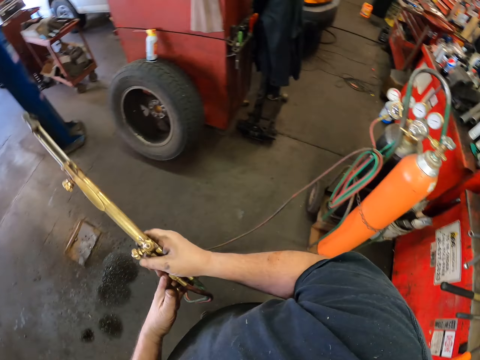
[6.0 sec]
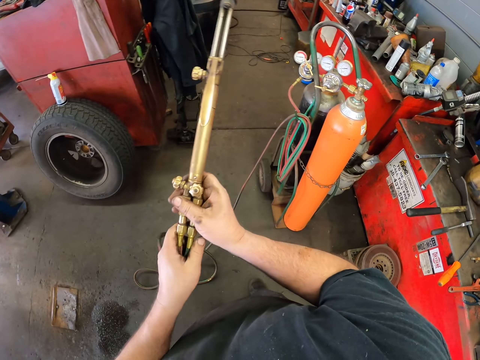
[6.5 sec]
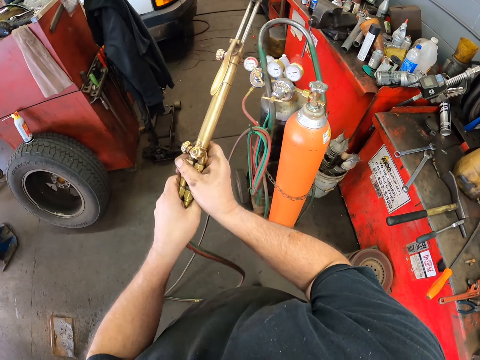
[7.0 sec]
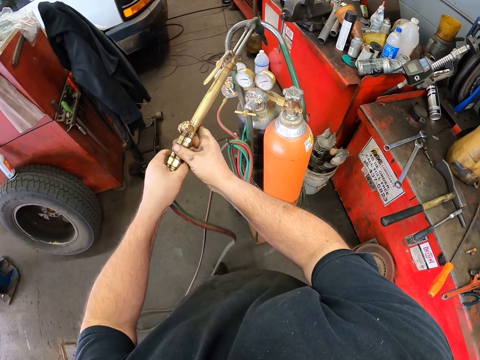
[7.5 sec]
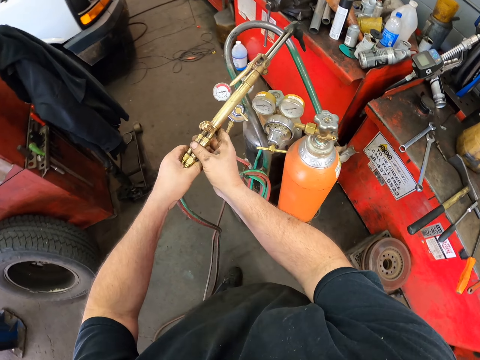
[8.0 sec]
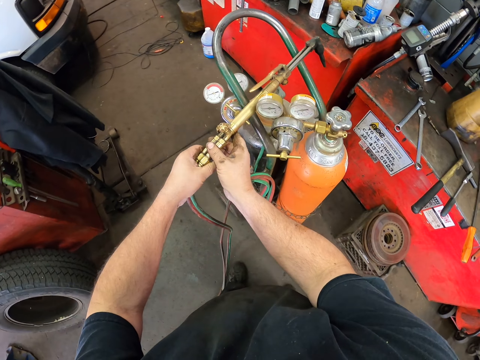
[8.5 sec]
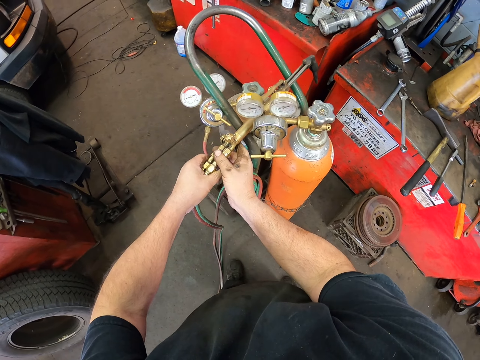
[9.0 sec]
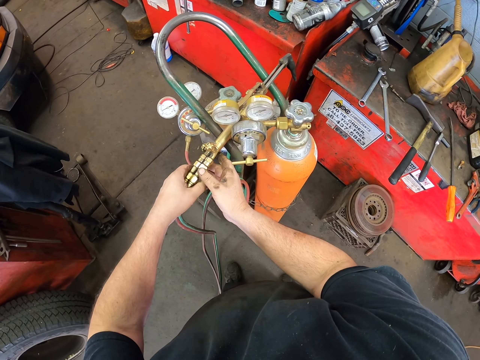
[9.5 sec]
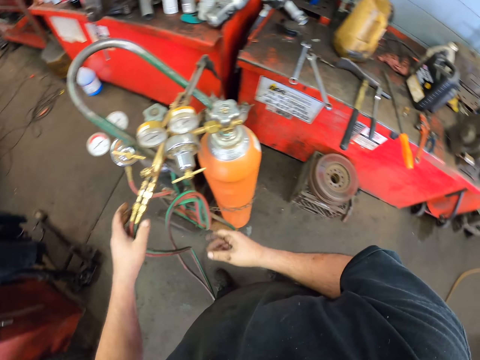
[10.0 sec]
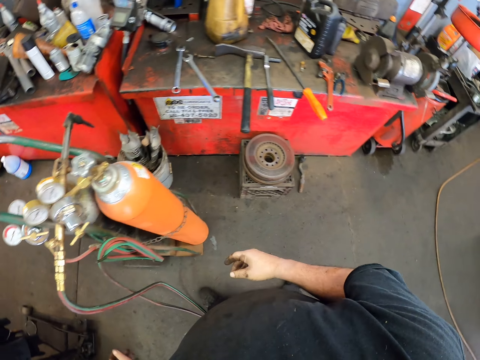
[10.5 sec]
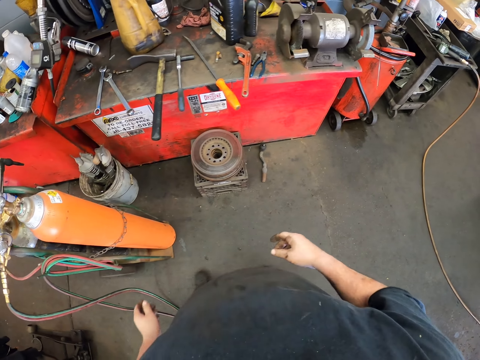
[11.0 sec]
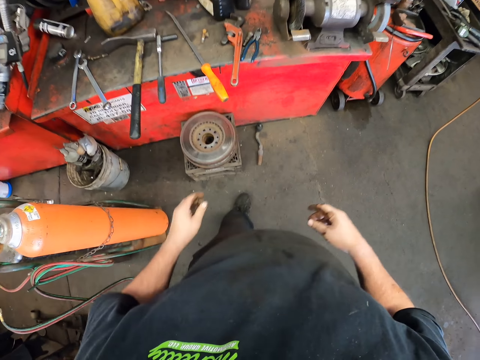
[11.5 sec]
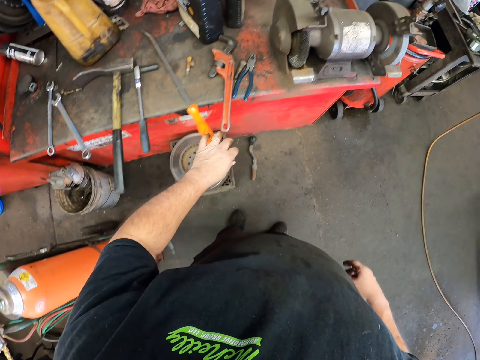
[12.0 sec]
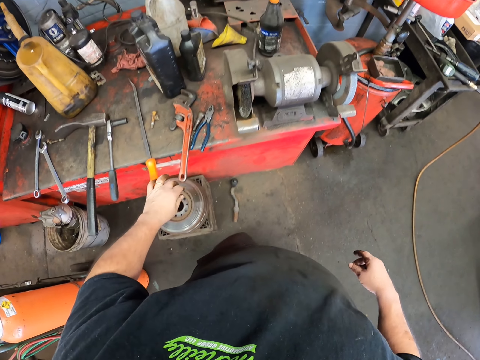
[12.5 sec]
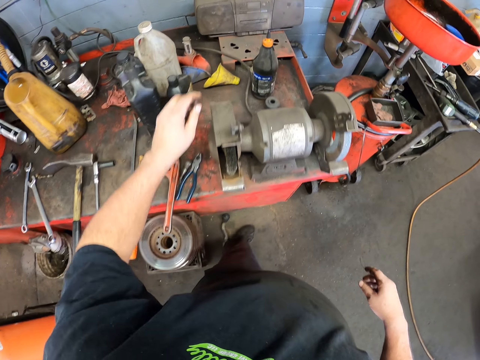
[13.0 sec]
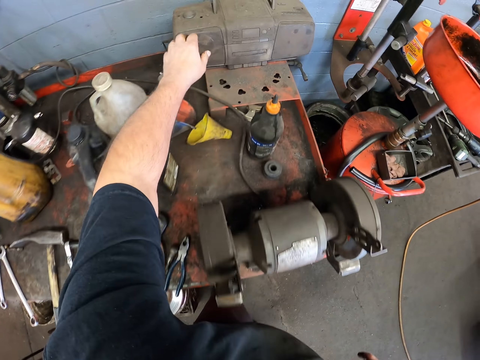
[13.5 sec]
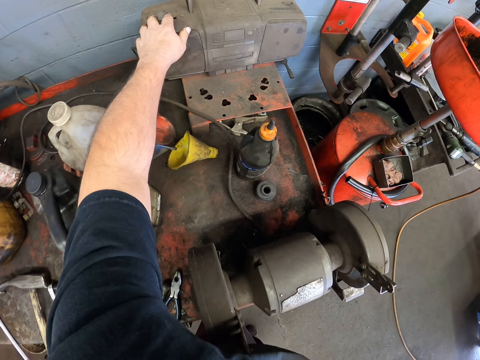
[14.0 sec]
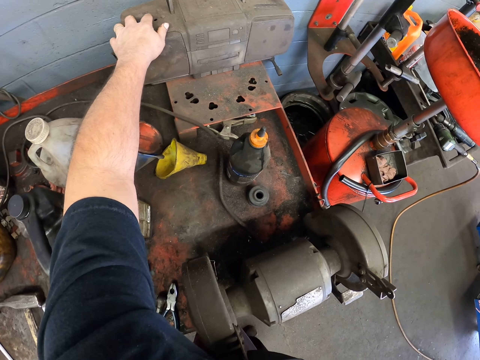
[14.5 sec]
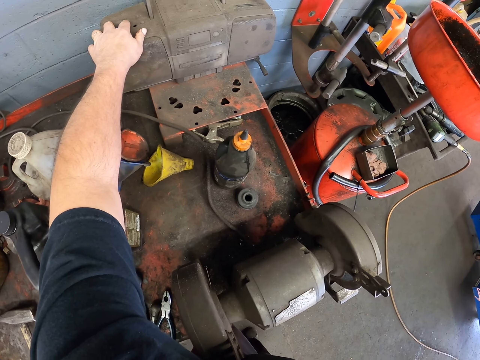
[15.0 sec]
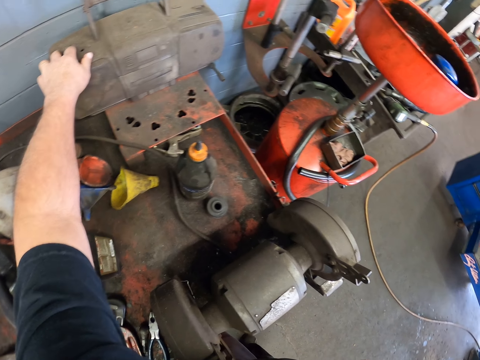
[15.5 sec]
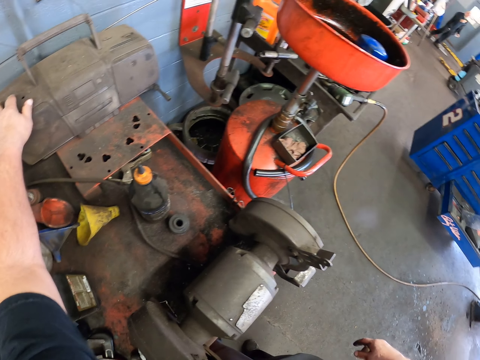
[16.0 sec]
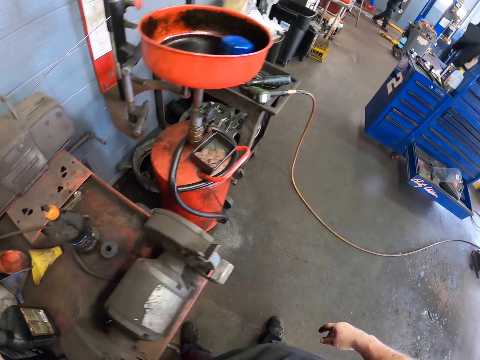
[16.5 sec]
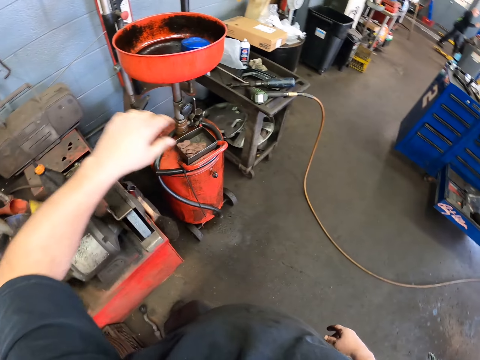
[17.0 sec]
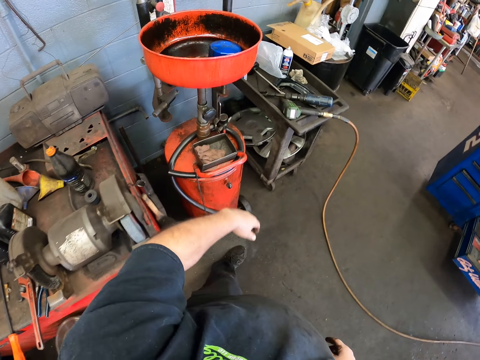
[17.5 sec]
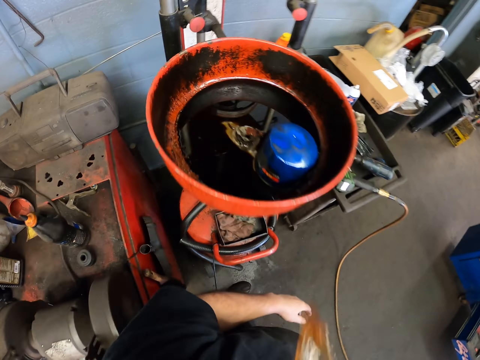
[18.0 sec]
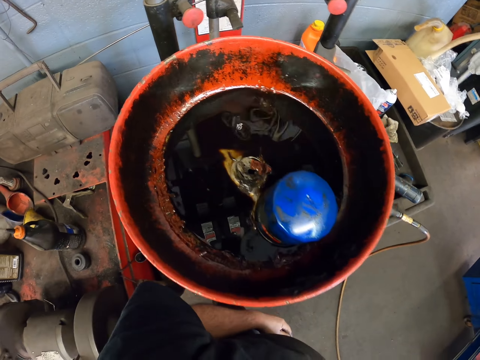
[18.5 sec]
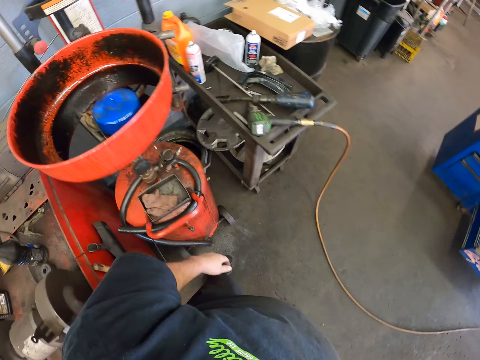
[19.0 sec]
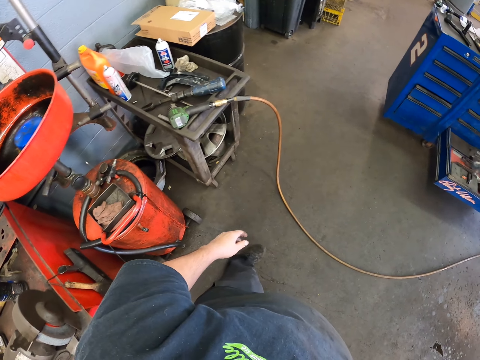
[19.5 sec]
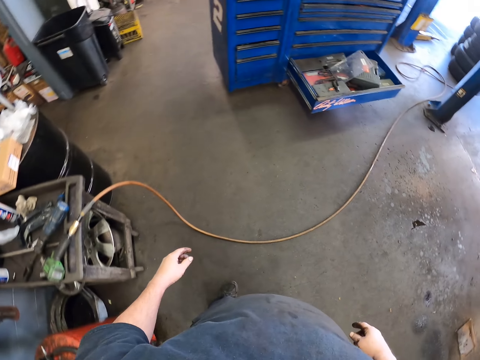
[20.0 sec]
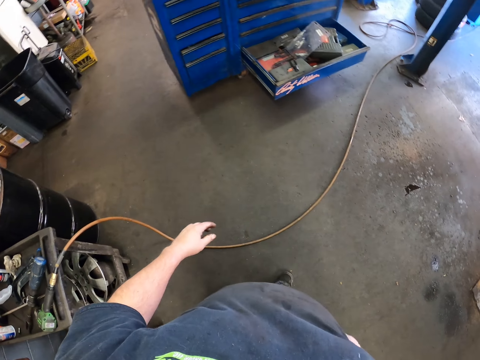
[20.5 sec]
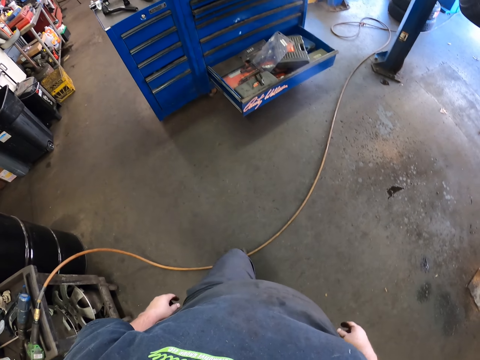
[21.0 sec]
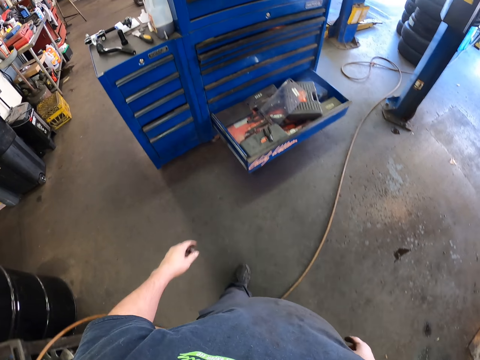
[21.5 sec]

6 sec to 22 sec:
The camera wearer puts the metal burner on top of the cylinder. They step forward. They move the metal. They operate the radio. They move the legs. They spit on the basin. They step forward. They walk around.

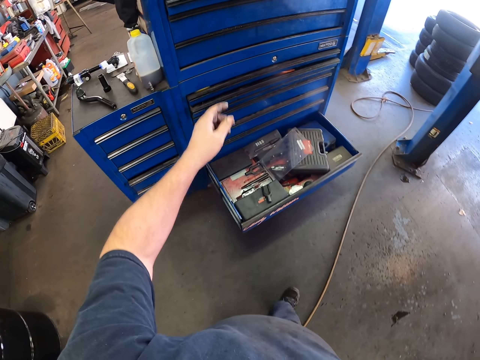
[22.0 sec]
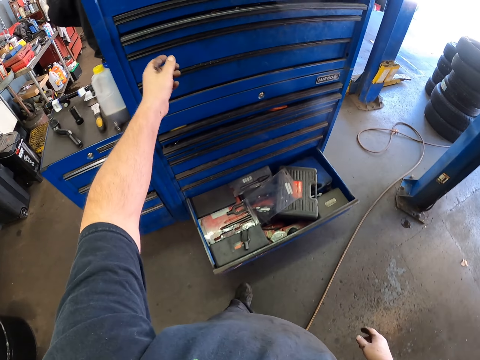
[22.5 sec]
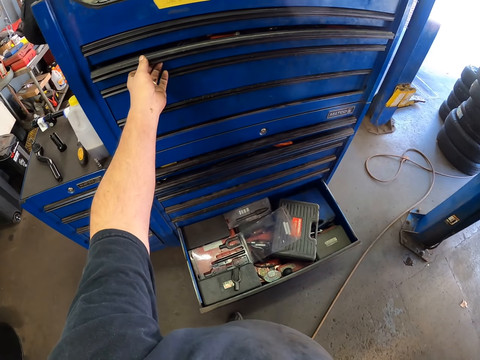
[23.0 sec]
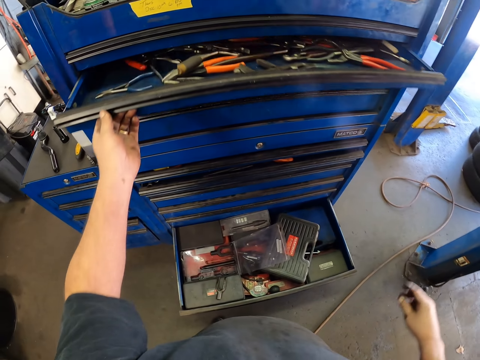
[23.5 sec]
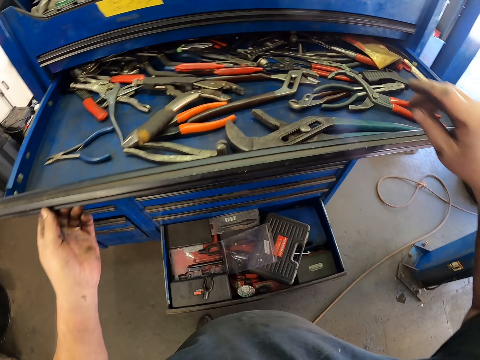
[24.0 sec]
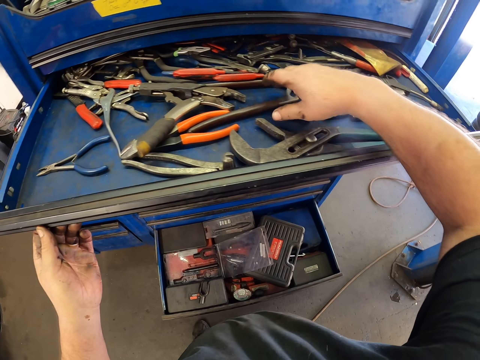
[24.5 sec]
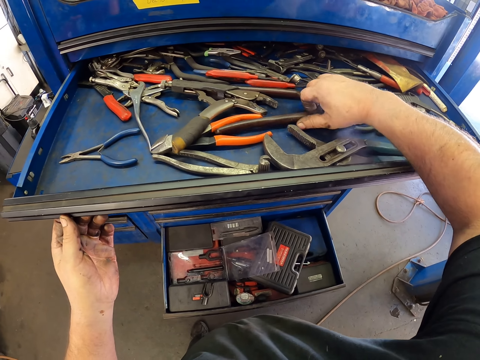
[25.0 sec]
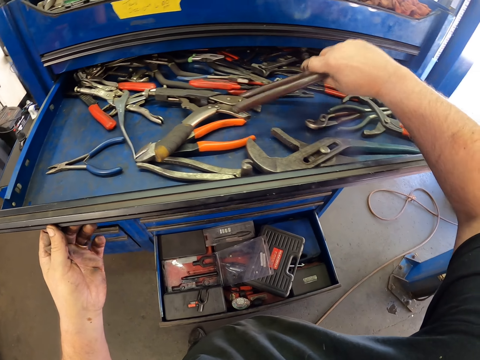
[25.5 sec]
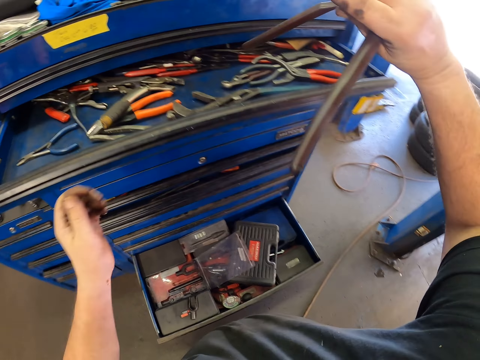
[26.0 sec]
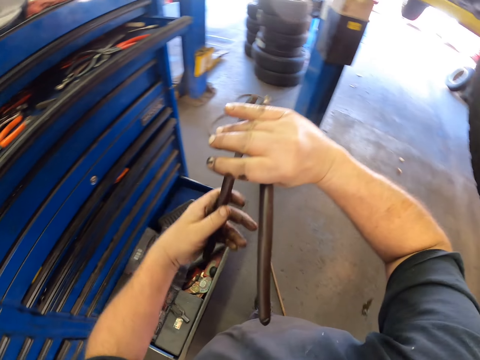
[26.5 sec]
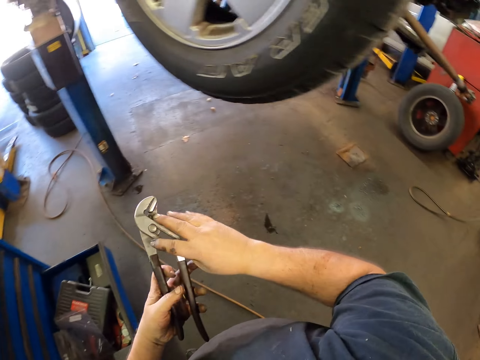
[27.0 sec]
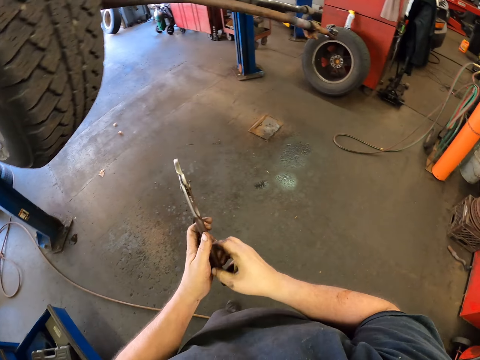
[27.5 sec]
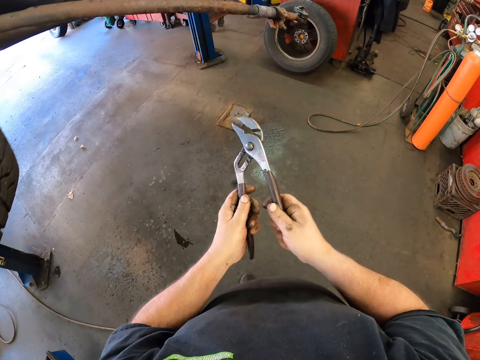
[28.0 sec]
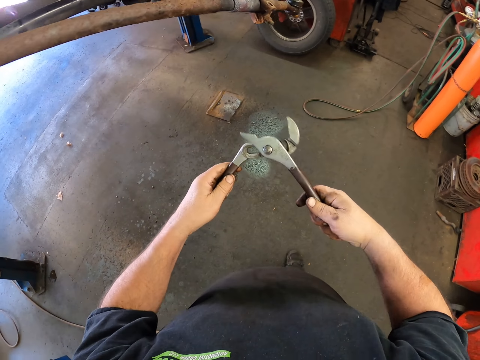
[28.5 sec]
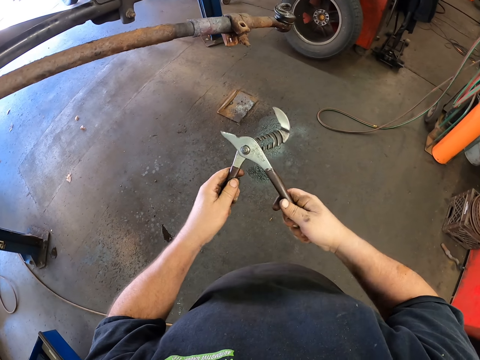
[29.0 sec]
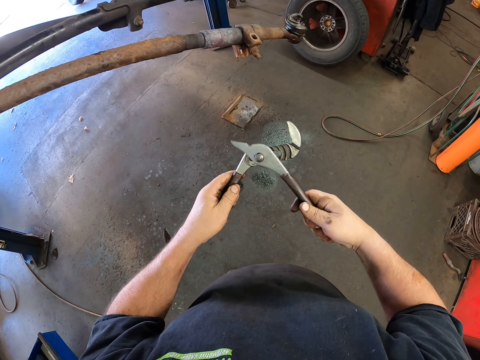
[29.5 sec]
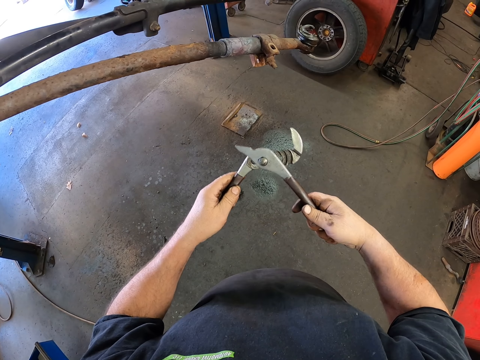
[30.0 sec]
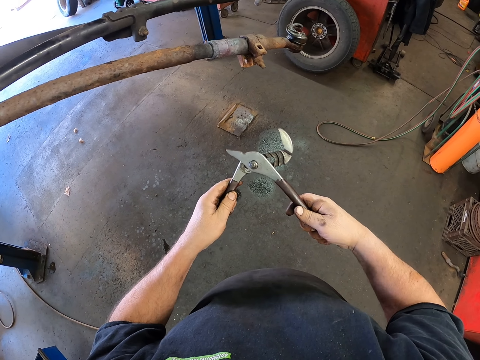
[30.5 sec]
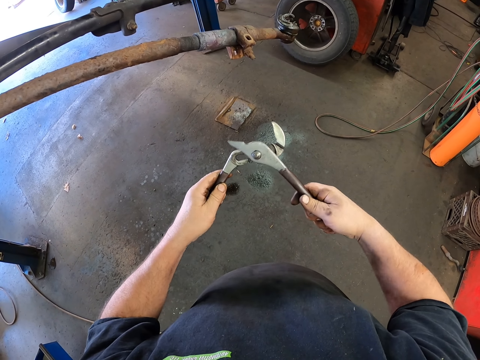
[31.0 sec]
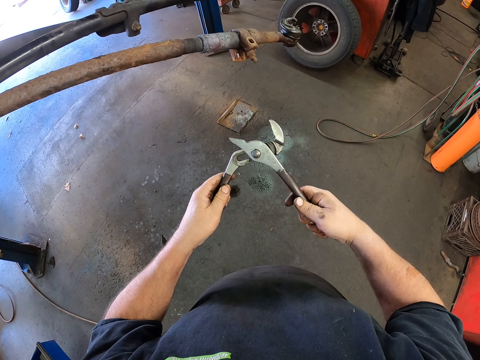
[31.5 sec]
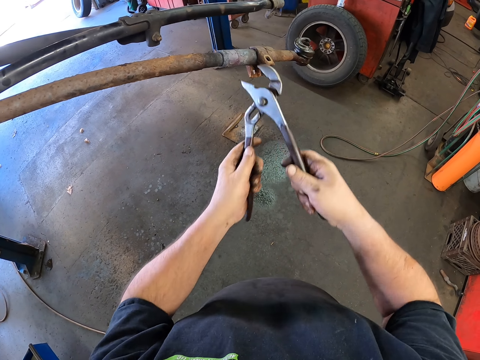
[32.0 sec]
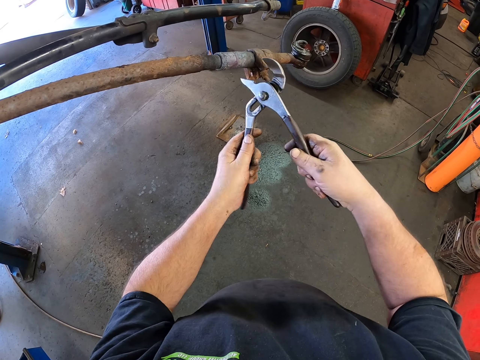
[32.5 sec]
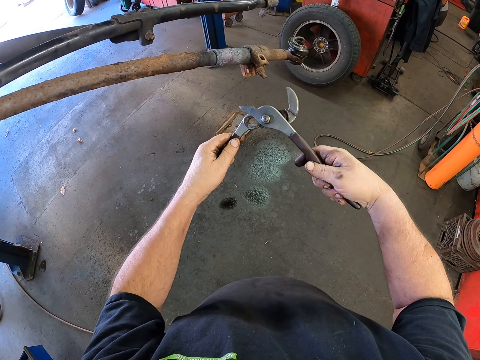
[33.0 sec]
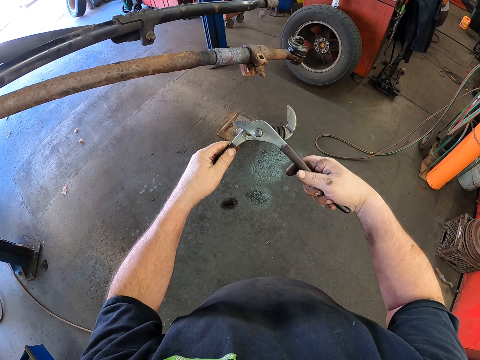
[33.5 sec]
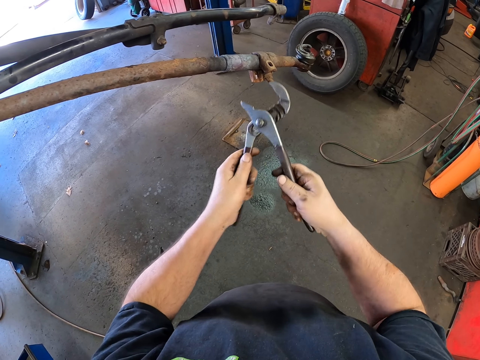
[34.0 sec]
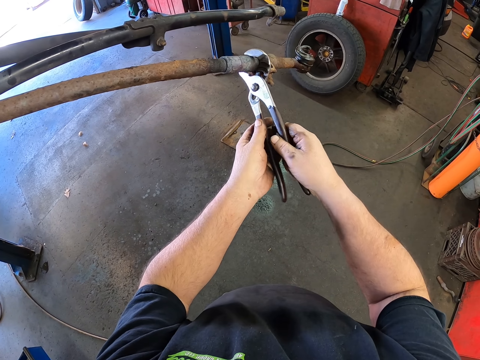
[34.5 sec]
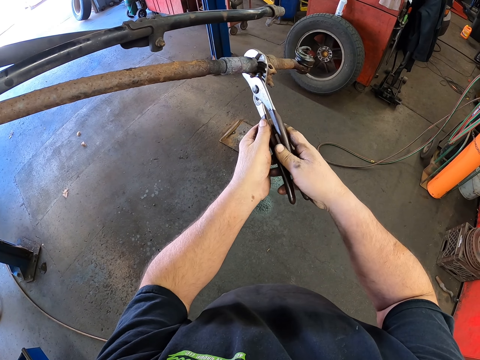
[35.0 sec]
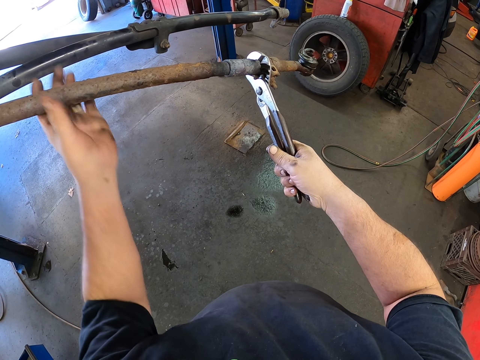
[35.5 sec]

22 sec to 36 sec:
The camera wearer opens the drawer. They pick up the pliers. They close the drawer. They pass the pliers to the left hand. They open the pliers. They walk around. They step forward. They adjust the pliers. They move the pliers to the metal. They move the pliers to the metal again. They touch the metal.
